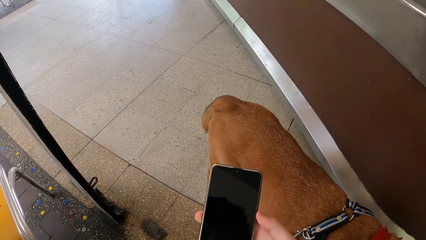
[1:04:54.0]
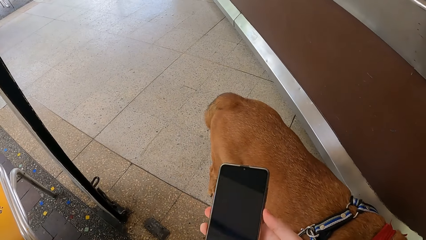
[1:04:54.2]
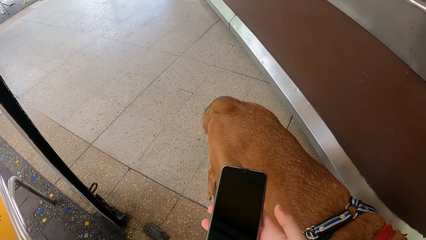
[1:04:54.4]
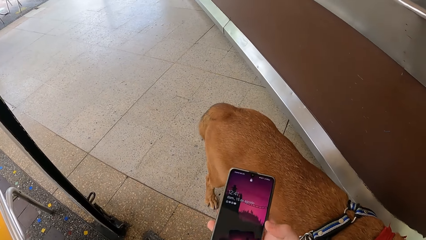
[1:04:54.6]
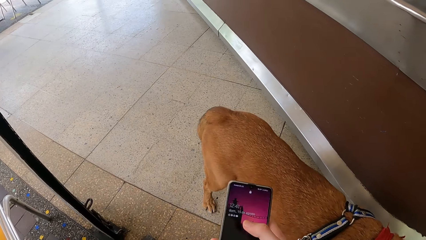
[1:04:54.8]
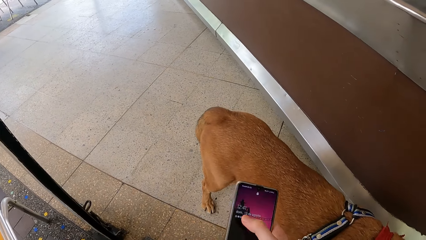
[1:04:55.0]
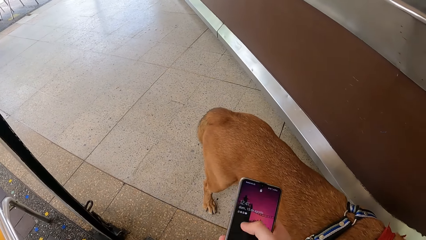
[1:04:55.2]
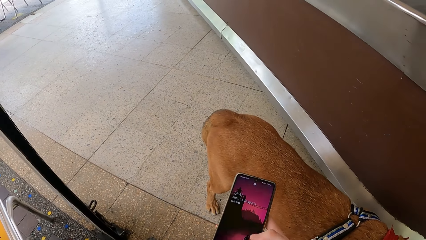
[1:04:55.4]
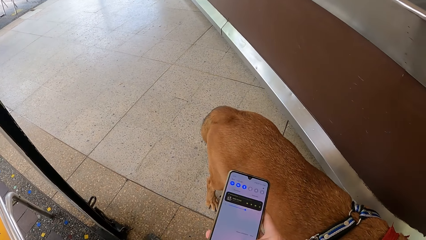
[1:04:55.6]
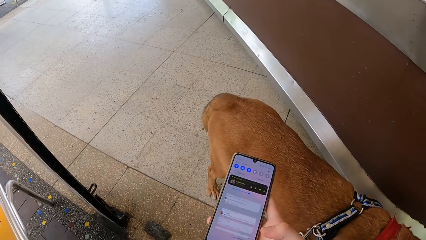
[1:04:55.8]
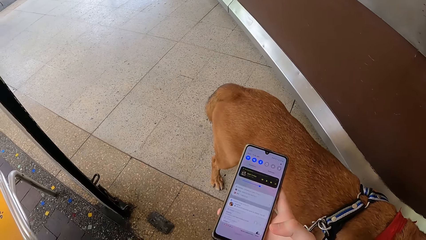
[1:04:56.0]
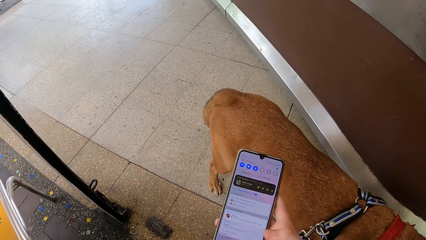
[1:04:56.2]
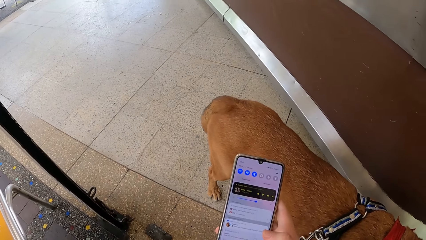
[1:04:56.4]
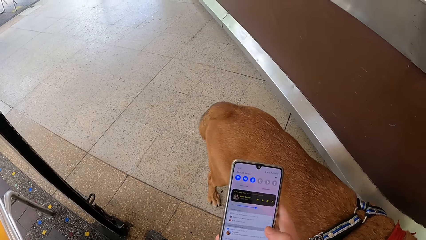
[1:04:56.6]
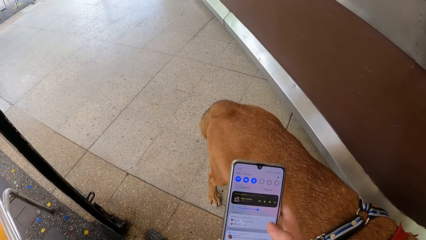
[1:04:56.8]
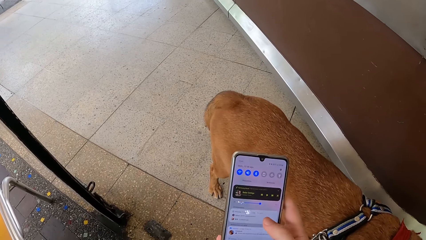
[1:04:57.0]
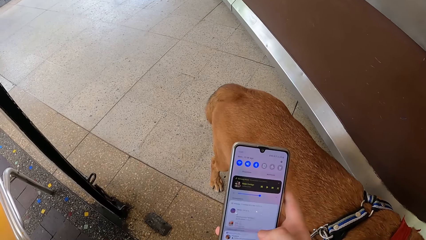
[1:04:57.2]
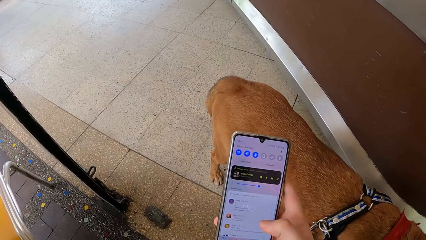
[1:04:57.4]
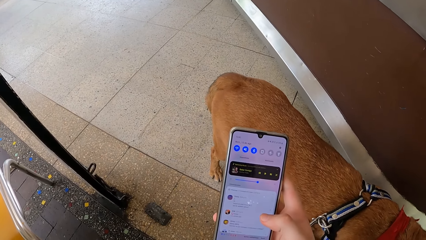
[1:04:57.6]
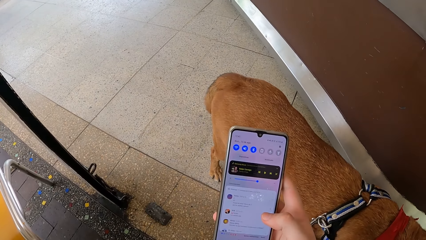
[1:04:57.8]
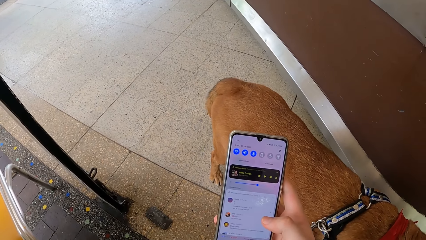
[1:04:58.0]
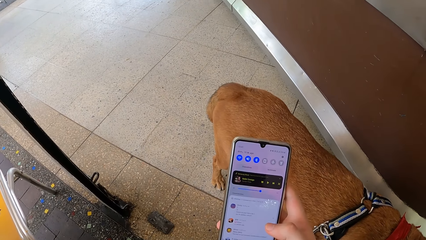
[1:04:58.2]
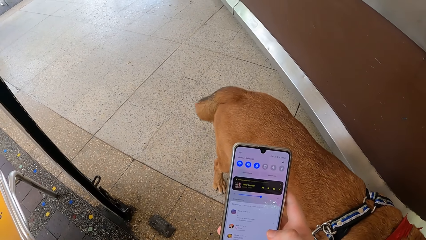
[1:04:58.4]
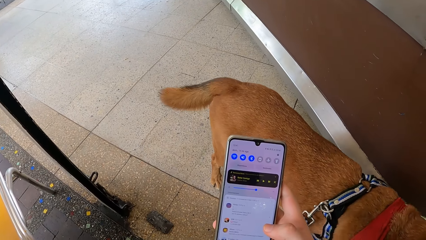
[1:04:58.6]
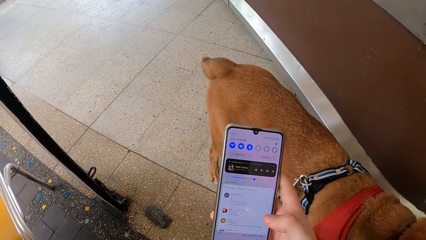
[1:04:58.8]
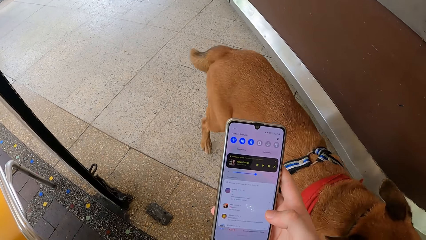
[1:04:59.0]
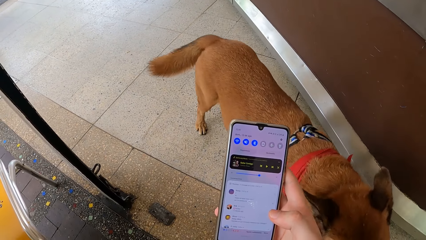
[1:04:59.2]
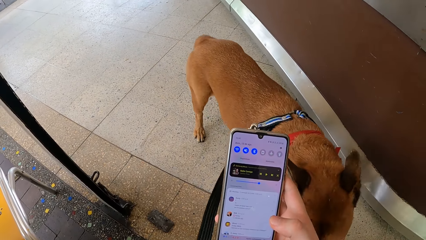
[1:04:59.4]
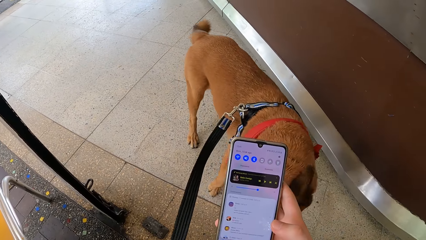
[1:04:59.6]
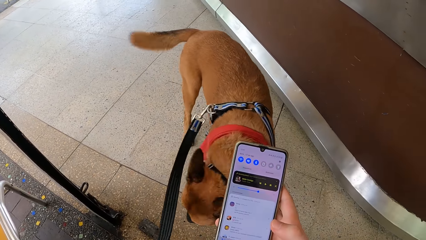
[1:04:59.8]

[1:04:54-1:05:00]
The camera wearer operates a phone.

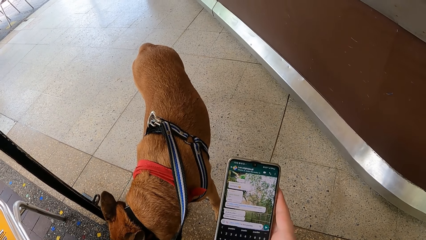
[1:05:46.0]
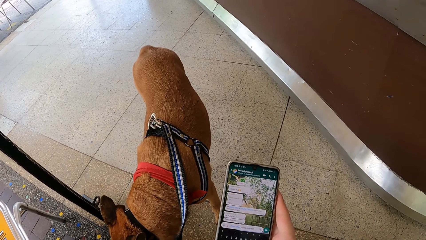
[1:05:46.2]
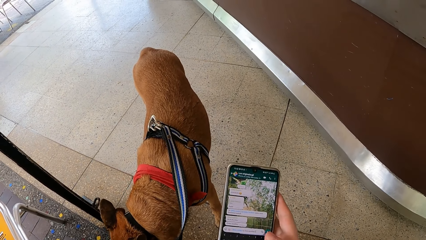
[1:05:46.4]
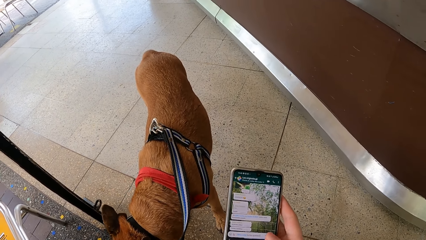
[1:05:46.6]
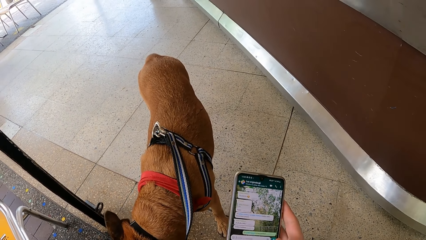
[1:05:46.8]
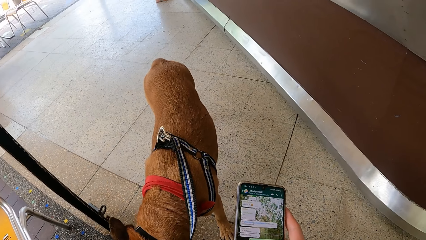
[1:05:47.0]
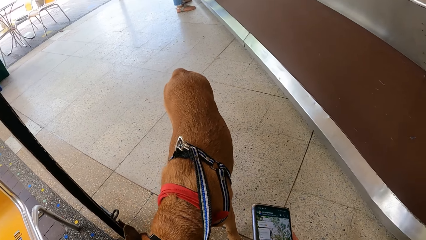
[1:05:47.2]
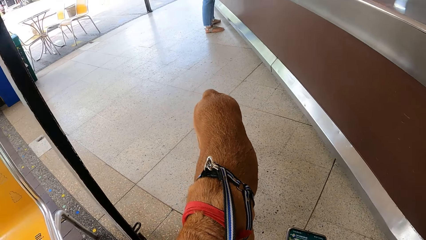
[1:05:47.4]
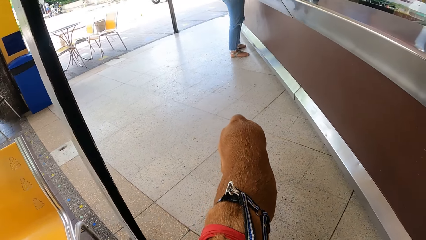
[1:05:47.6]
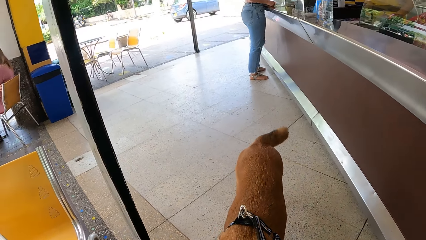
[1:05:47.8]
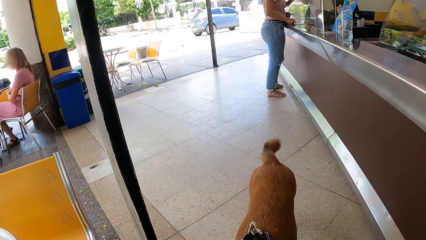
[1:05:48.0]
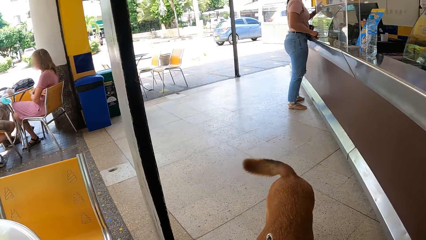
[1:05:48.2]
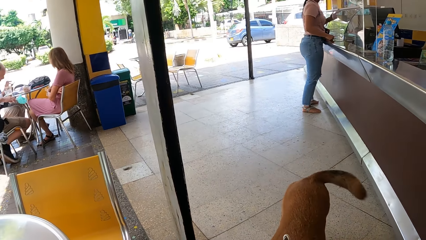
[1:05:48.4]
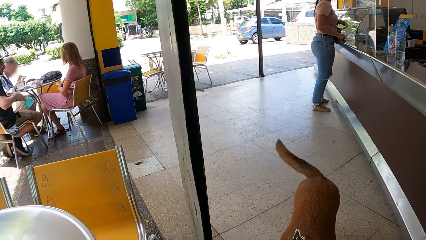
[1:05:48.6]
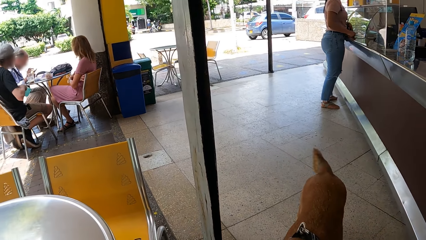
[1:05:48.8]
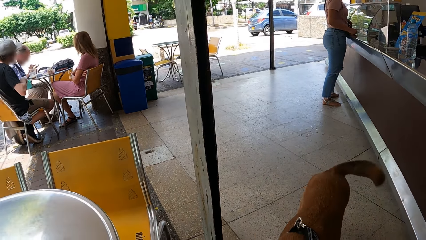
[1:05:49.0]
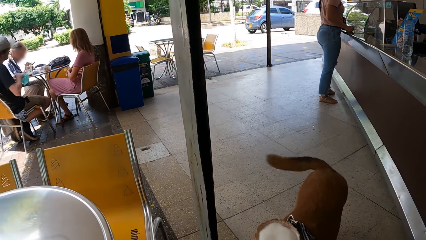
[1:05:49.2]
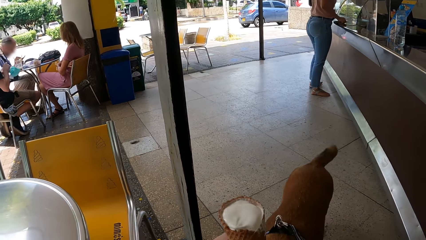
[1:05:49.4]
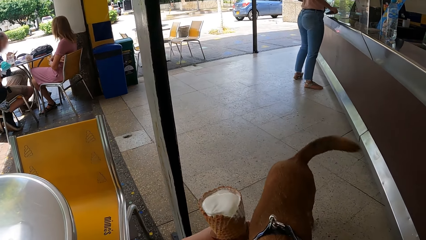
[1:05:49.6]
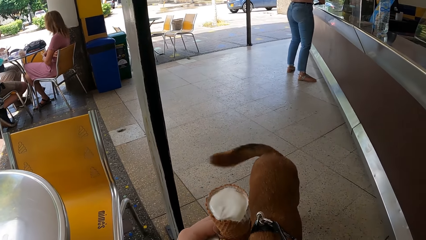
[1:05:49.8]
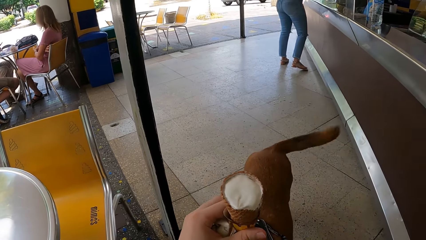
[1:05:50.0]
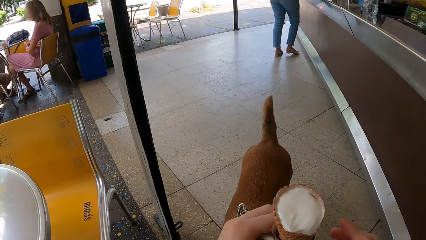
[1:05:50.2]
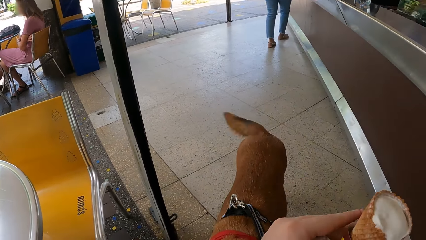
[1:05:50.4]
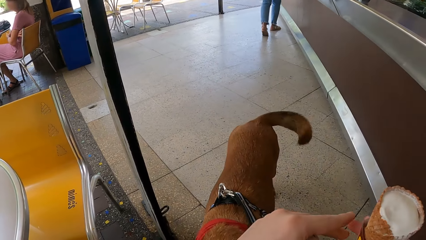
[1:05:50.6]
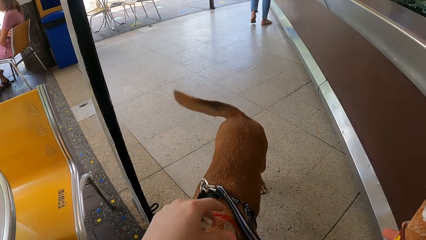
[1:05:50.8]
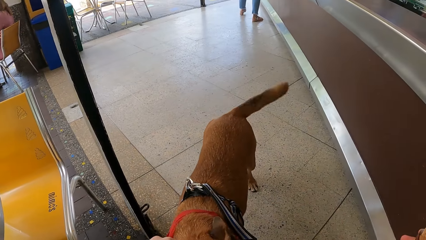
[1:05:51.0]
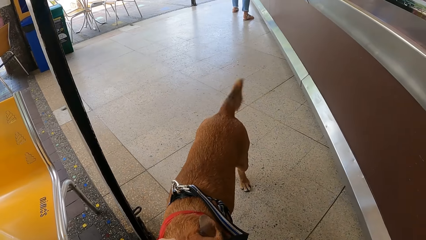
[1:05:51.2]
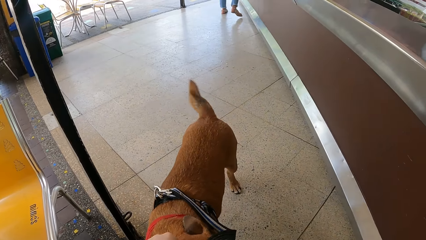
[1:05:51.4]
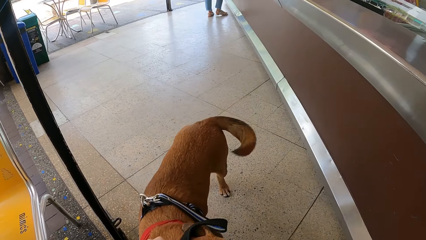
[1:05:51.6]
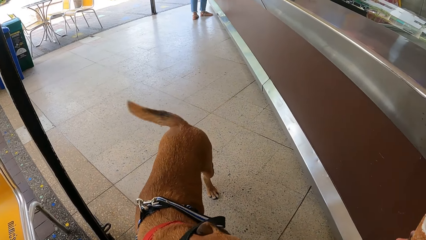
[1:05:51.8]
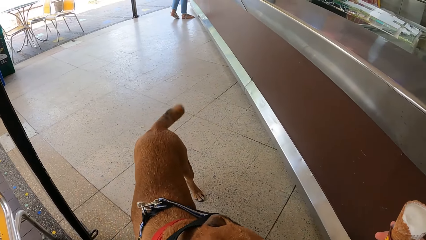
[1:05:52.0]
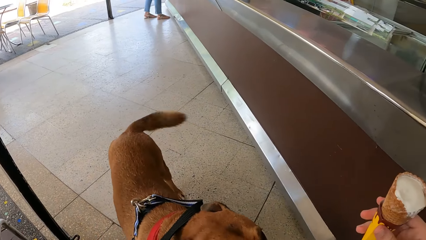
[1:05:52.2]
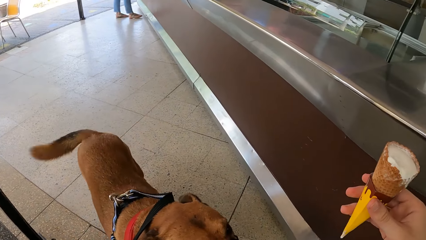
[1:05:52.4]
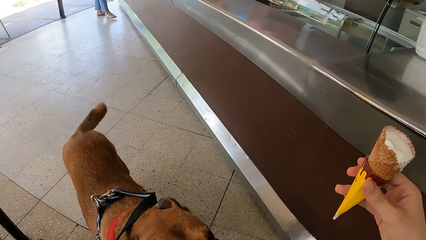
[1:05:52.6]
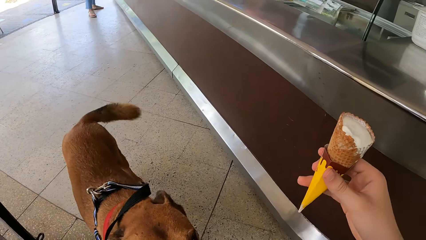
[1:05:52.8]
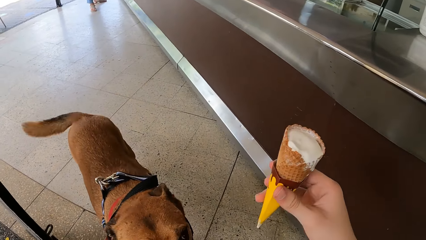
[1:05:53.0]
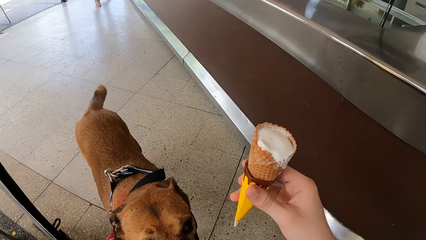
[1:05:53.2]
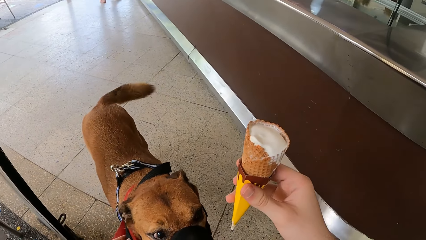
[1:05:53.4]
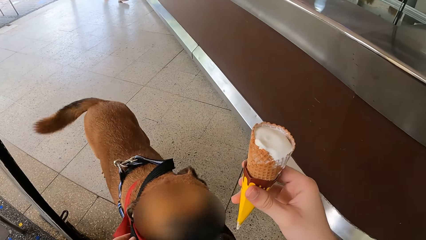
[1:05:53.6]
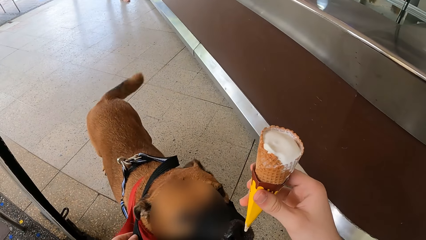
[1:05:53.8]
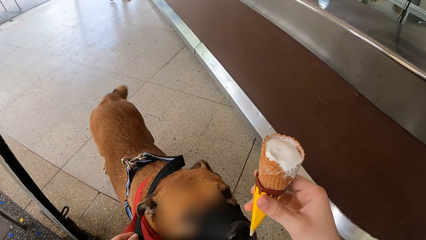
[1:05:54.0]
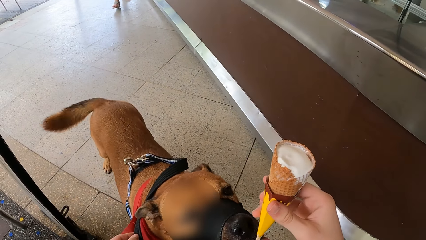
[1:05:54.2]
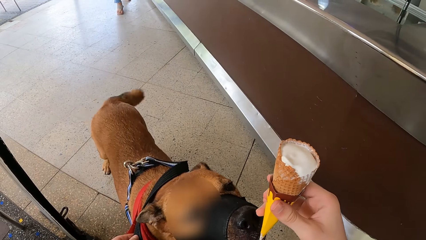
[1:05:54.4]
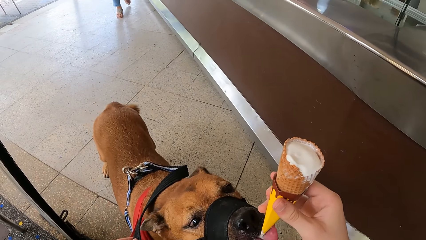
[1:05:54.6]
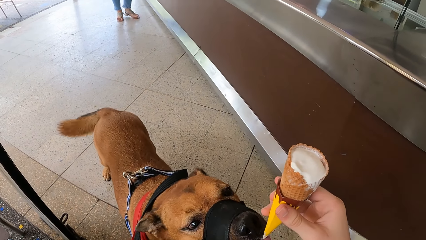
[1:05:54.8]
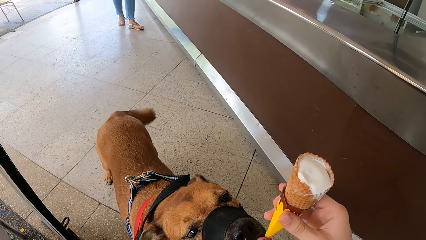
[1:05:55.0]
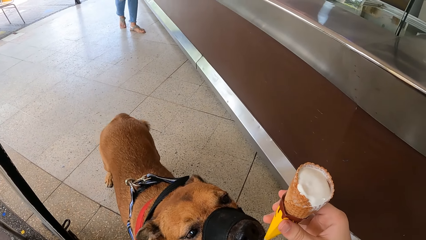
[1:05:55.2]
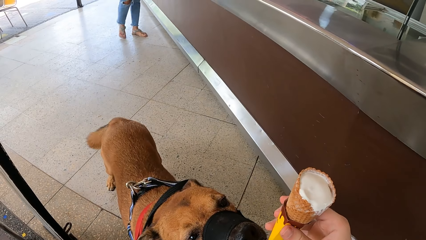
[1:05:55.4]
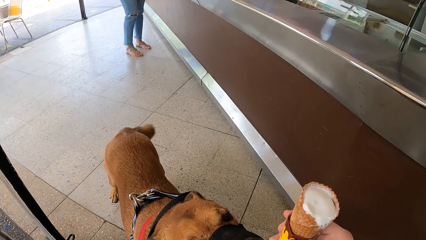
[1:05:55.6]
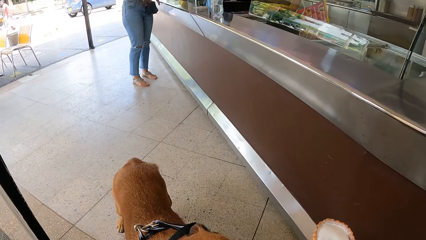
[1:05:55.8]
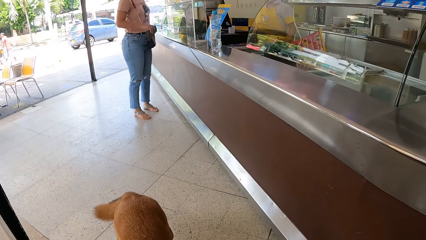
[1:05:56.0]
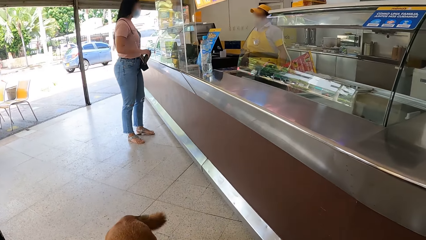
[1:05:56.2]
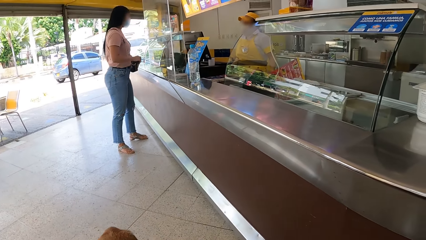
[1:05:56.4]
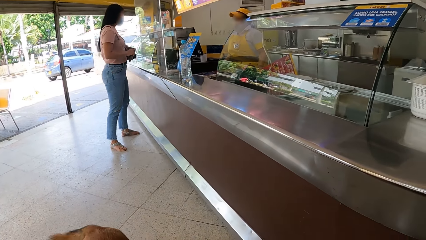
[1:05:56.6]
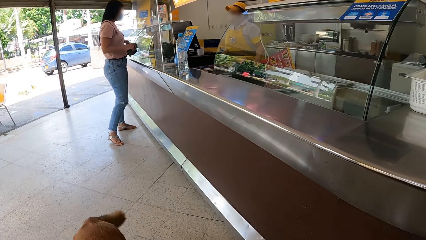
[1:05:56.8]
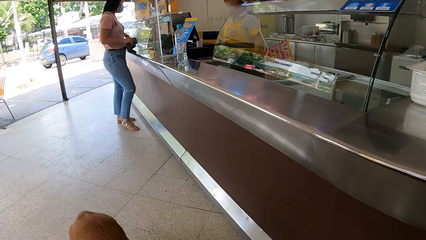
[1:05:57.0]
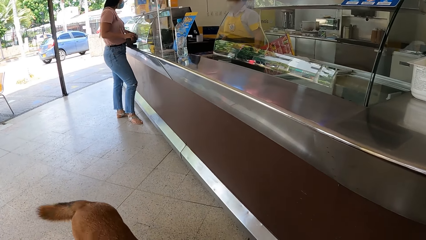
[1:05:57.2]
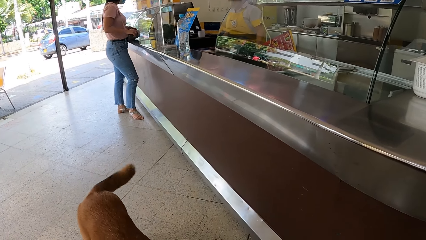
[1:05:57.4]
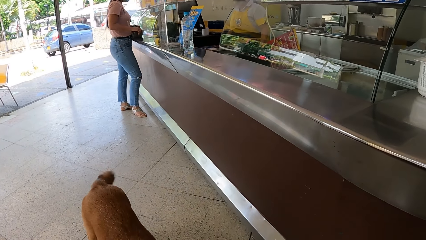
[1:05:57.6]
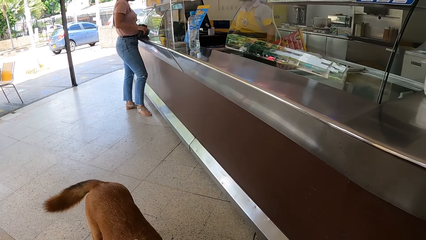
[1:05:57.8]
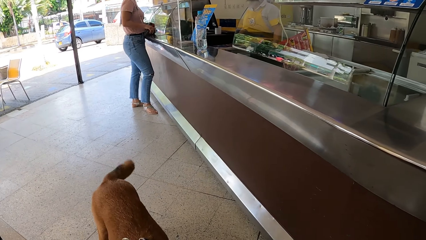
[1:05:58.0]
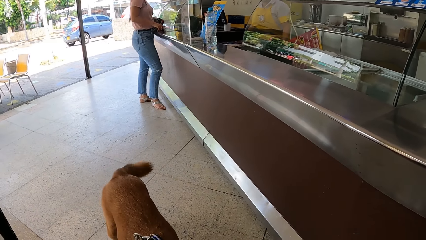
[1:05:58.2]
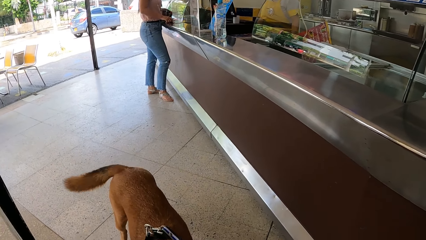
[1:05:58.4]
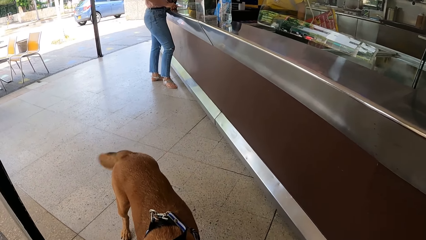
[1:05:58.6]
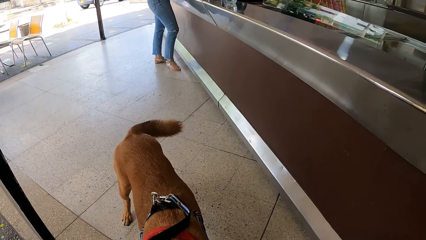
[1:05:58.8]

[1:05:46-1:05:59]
The camera wearer looks around. They hold ice cream. They pass the ice cream from the left hand to the right hand. They play with the pet and give the pet the ice cream. They look around.
